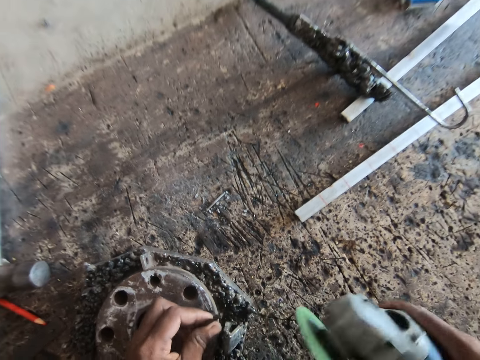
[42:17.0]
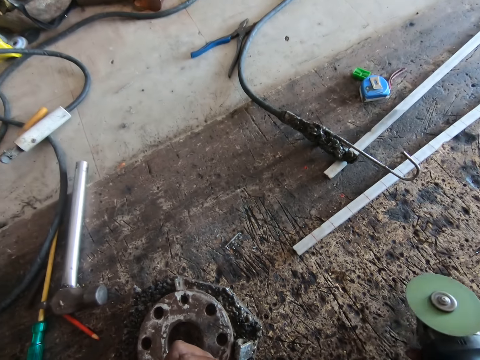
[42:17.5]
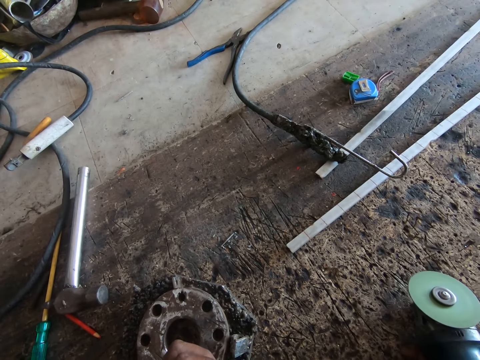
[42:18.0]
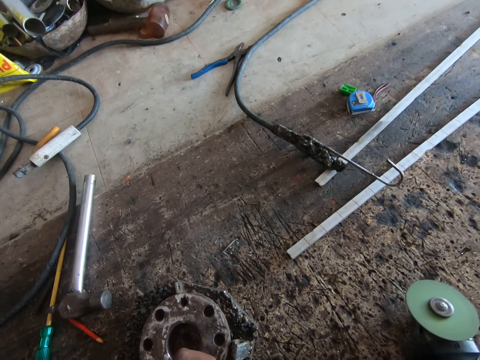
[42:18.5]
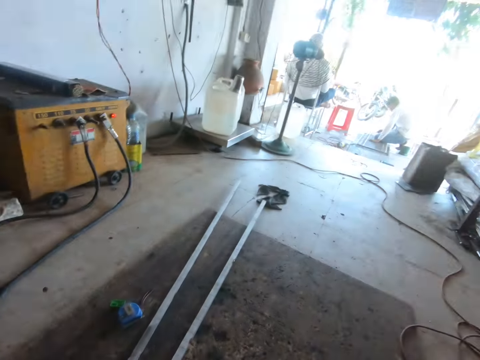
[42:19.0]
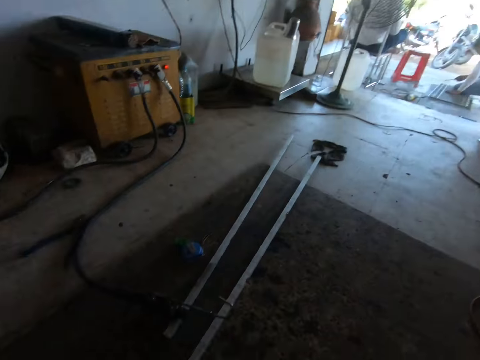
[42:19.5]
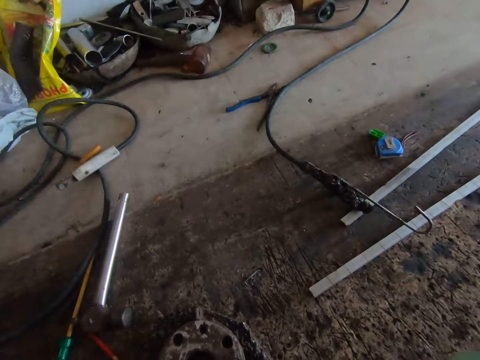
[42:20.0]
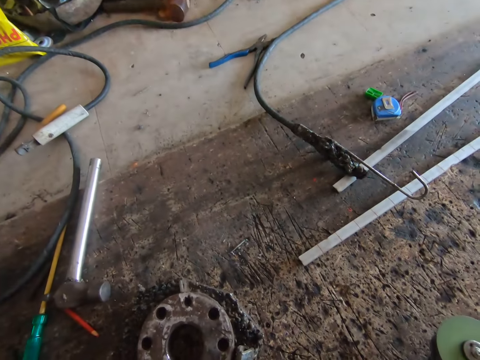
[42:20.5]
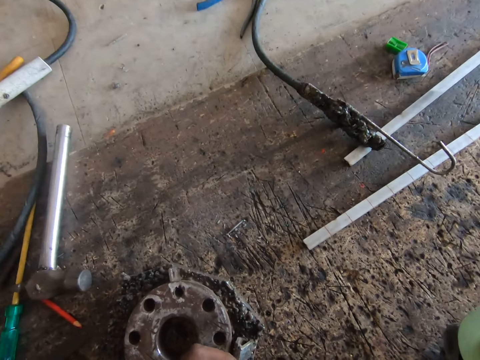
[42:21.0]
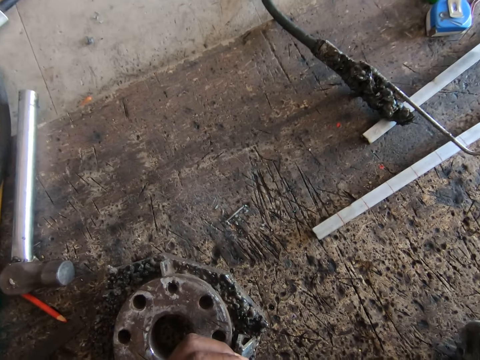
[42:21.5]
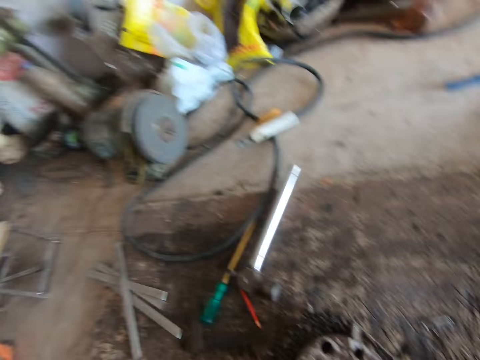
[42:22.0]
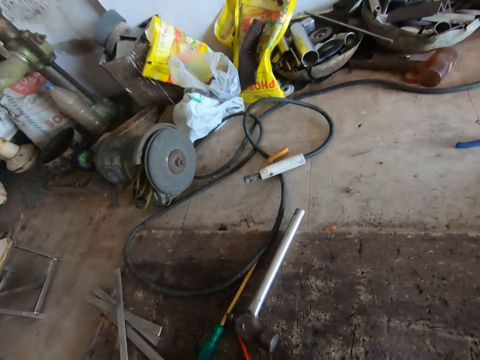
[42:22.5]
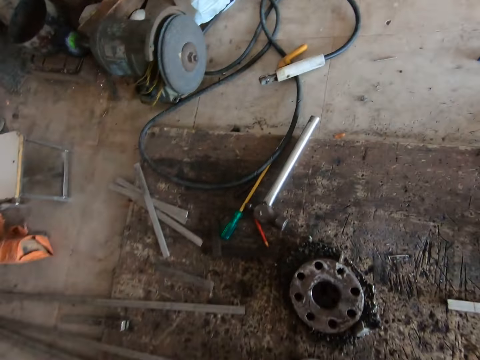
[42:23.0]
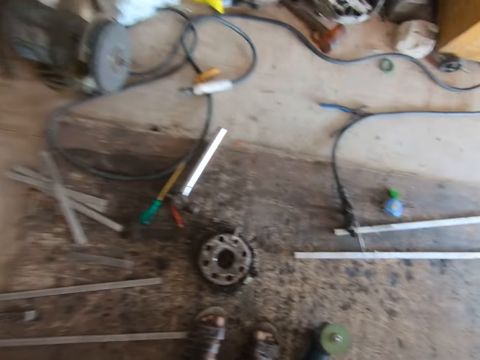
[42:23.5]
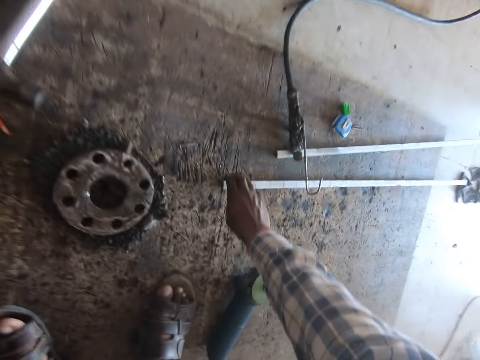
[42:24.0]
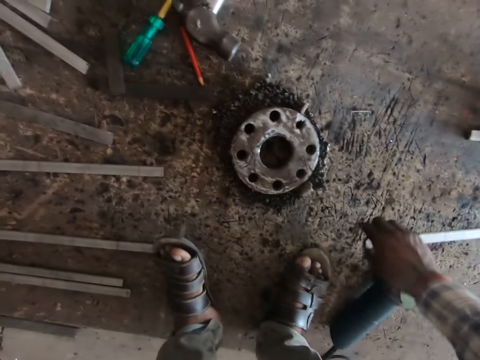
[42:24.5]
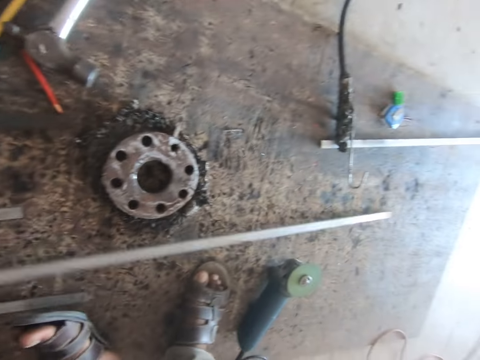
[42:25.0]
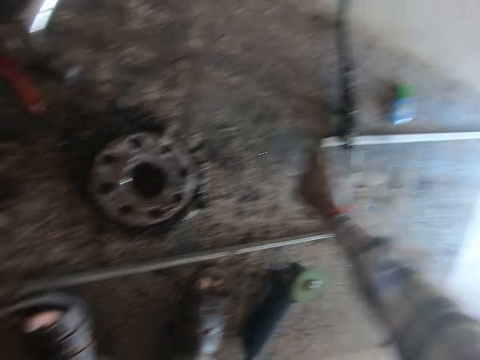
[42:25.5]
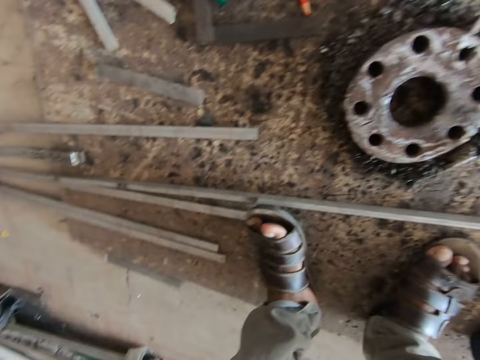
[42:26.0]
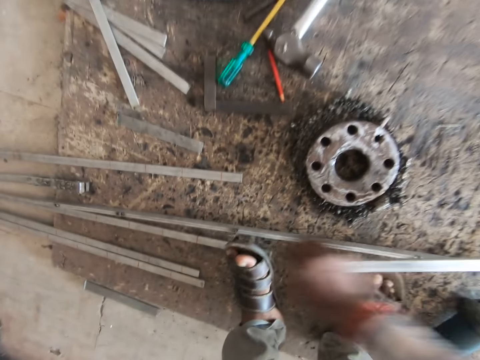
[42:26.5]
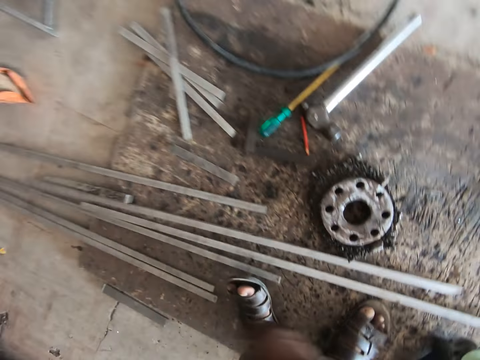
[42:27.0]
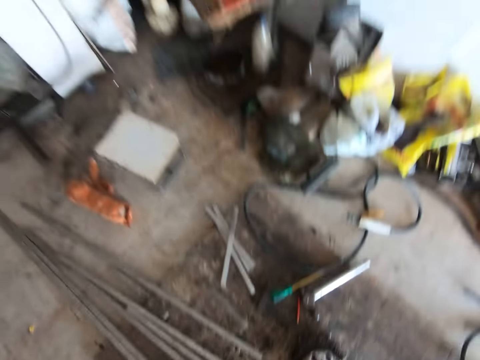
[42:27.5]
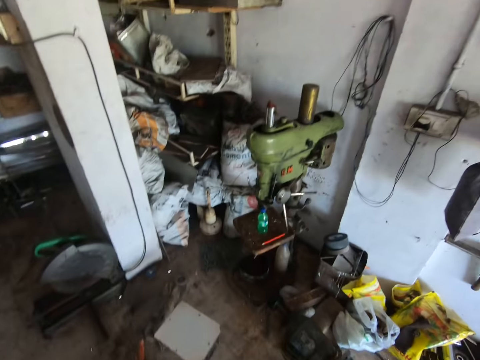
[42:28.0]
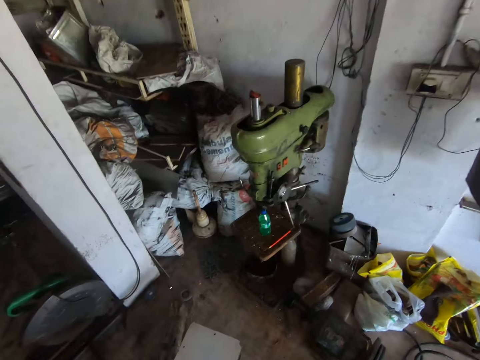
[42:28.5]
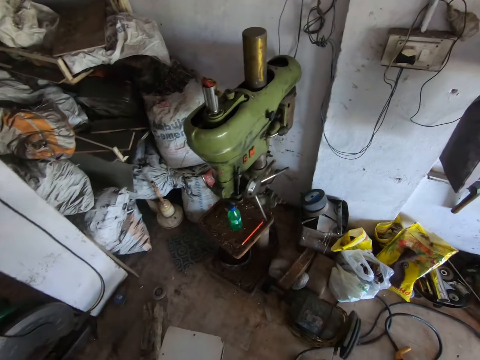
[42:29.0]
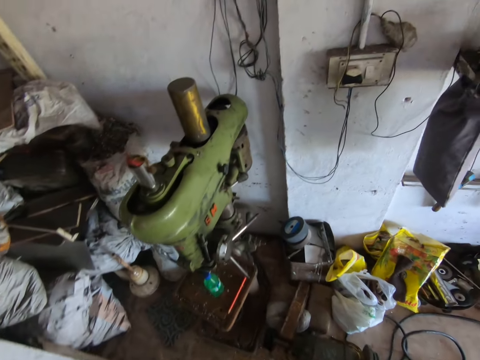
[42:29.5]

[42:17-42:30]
The camera wearer lifts the drill bit from the iron on the floor with his left hand. He drops the angle grinder in his right hand on the floor. He looks around. He picks a steel rod from the floor with his right hand. He stretches his hand towards a metal and pulls the metal aside. He drops the steel rod in his right hand on the floor. He picks the steel rod from the floor with his right hand. He stretches his hand towards the metal. He drops the steel rod in his right hand on the floor. He pulls the metal aside.

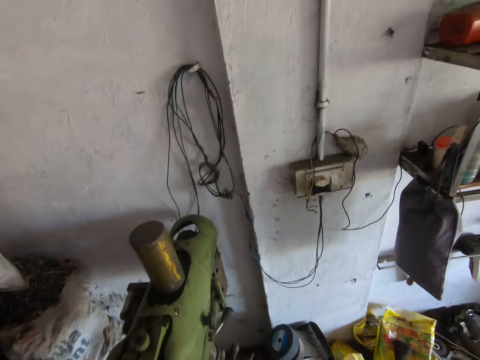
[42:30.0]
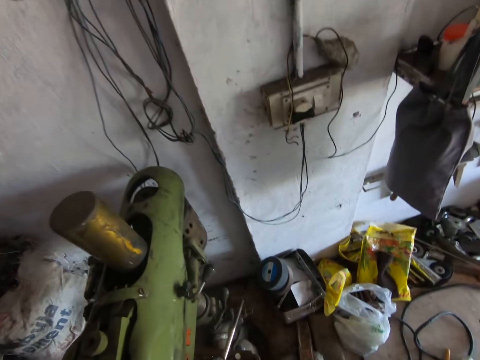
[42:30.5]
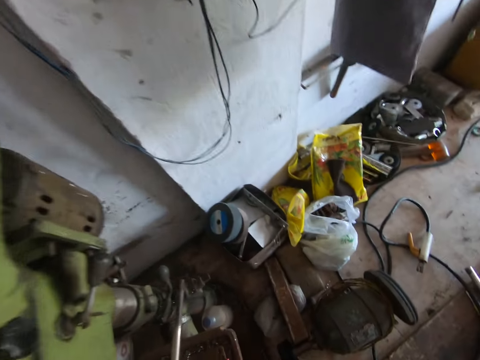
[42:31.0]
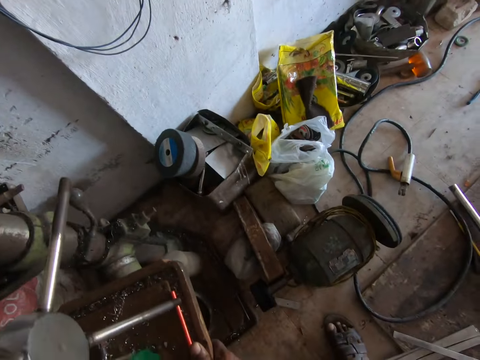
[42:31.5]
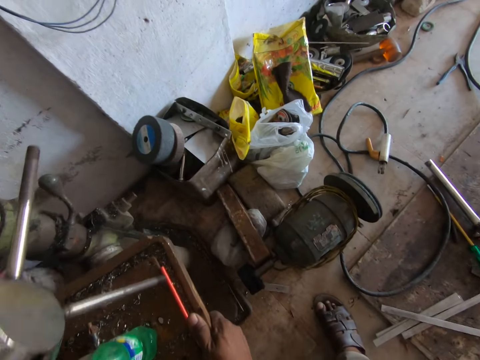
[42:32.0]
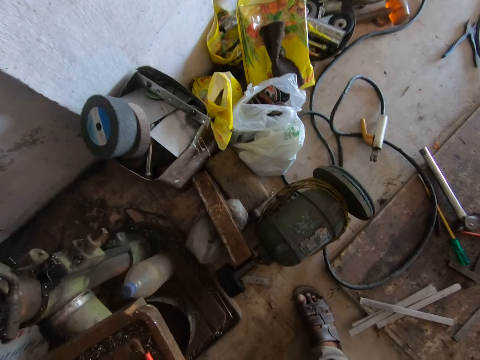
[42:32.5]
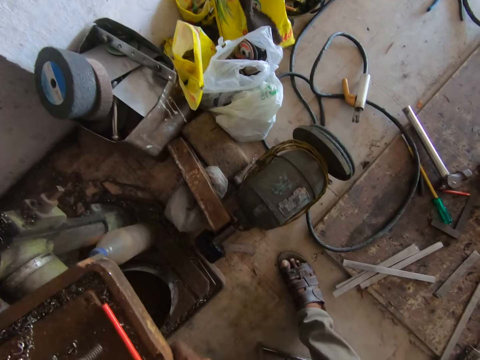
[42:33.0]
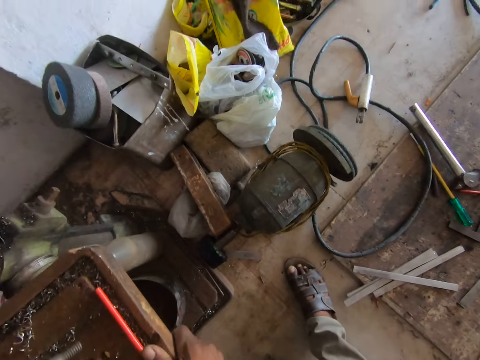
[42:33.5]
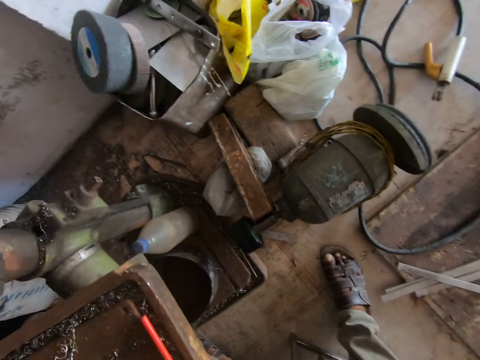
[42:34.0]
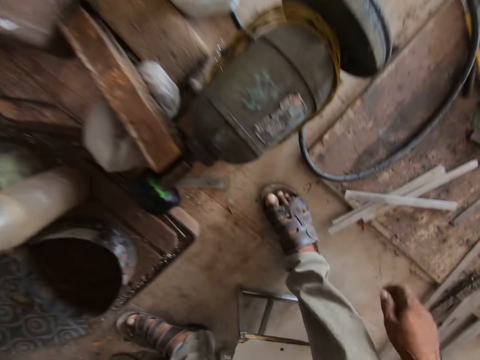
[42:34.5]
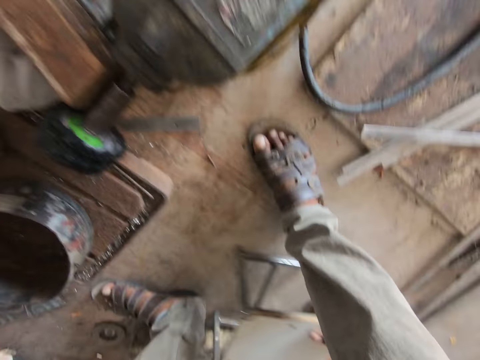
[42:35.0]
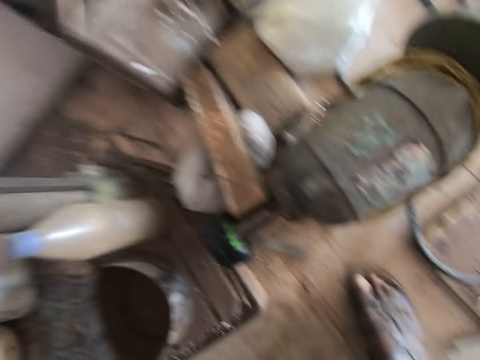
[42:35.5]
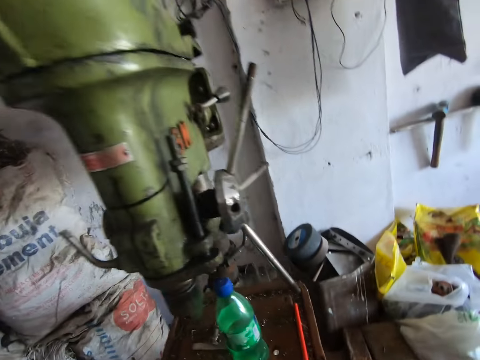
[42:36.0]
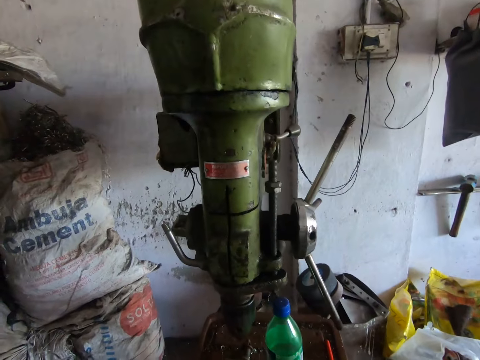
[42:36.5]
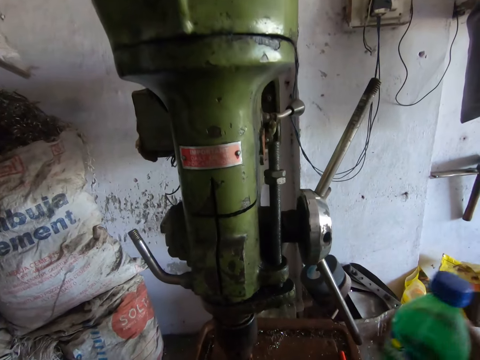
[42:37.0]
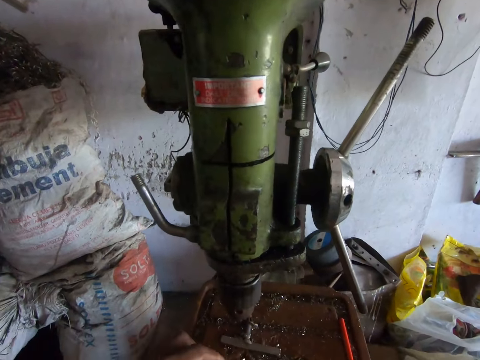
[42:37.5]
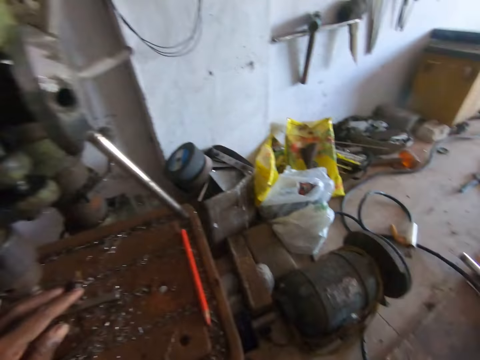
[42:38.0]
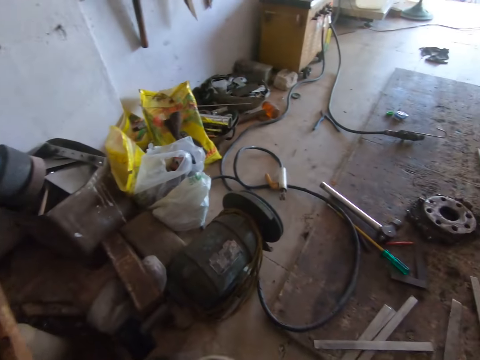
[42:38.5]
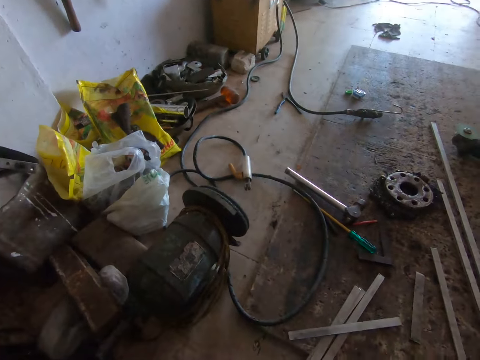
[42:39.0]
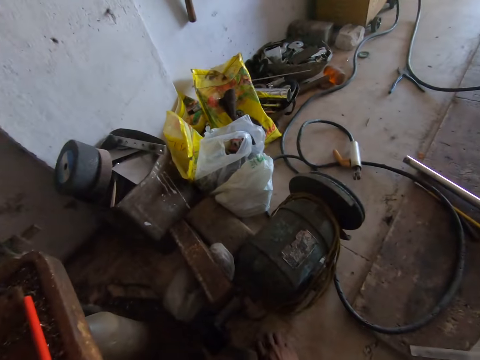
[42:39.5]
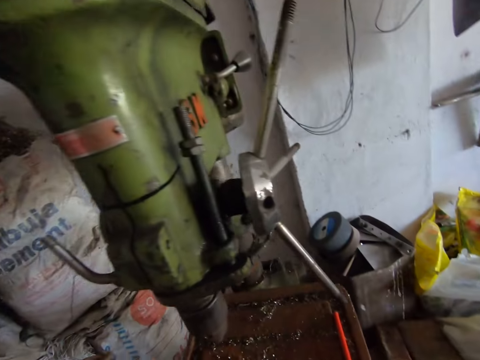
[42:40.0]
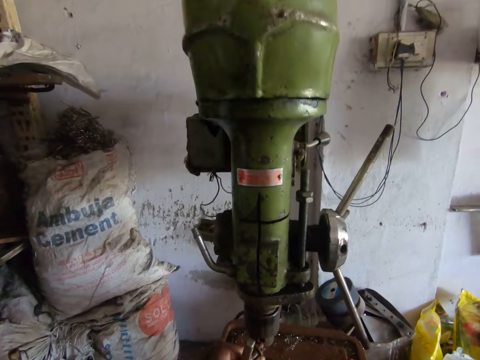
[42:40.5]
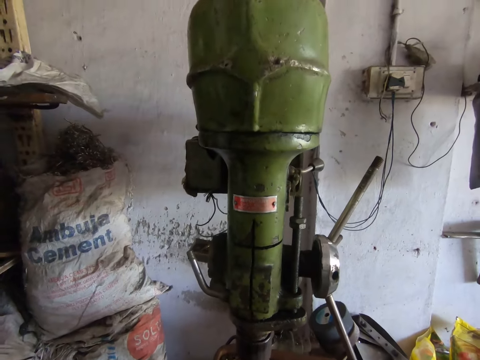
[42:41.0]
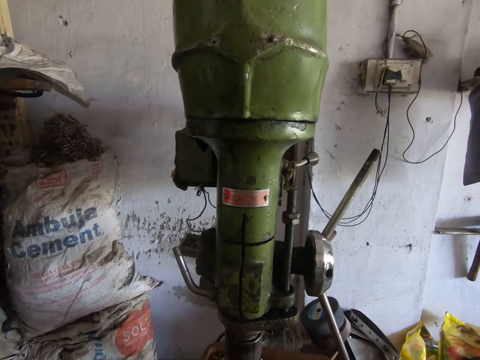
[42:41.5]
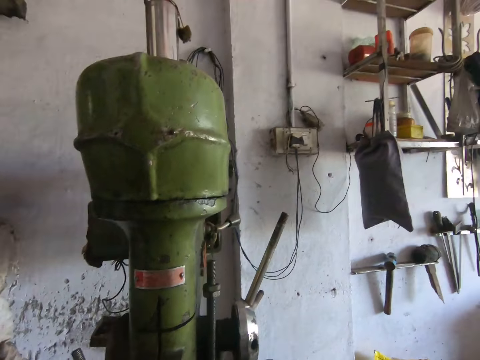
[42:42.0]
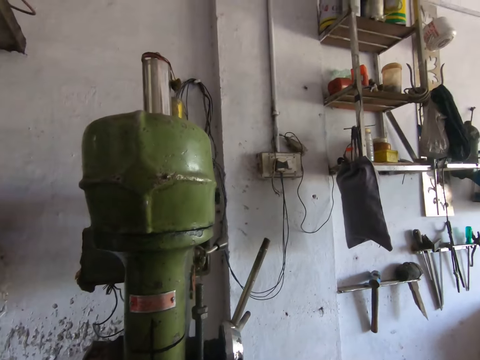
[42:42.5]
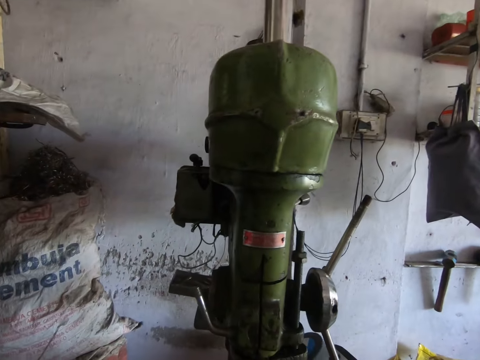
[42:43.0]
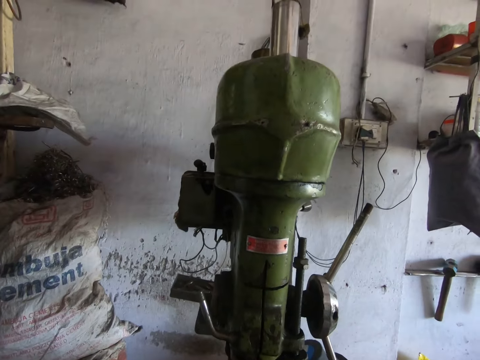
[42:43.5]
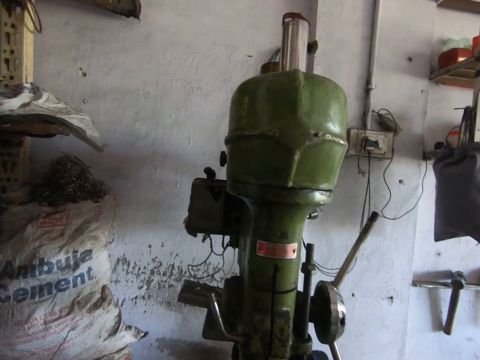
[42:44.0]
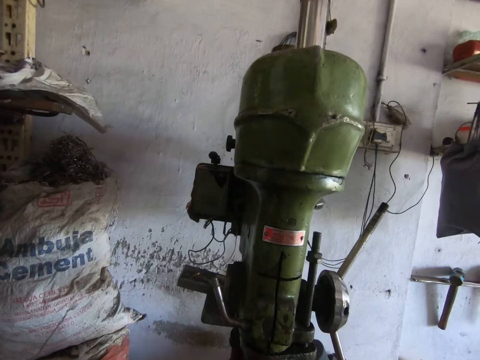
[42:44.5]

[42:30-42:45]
The camera wearer adjusts a drilling machine table with his right hand. He holds a drilling machine. He swings through the grinding machine. He adjusts a stool on the floor with his right hand. He pushes the stool. He picks a bottle of cutting oil from the drilling machine table with his right hand. He drops the drill bit in his left hand on the drilling machine table. He holds the grinding machine. He puts the drill bit into the drill chuck of the drilling machine with his left hand.
